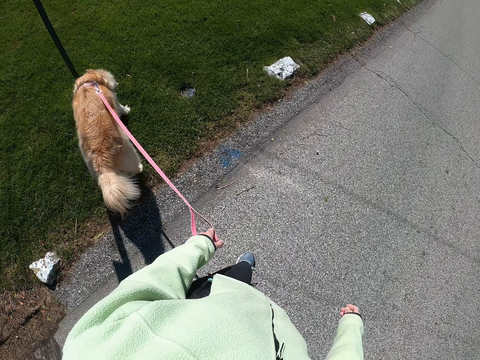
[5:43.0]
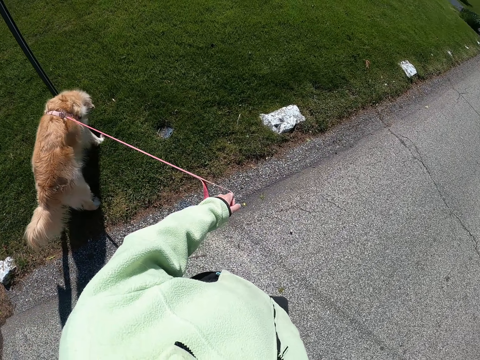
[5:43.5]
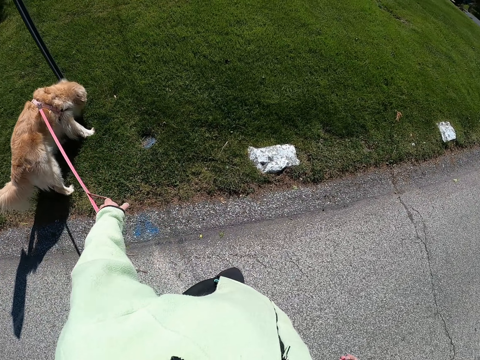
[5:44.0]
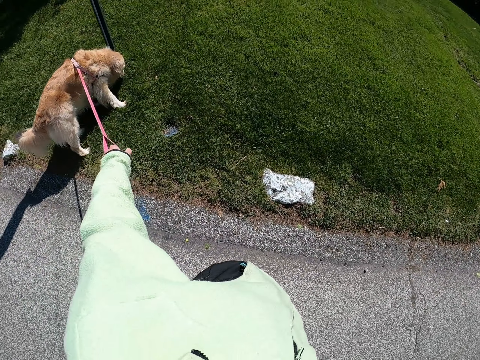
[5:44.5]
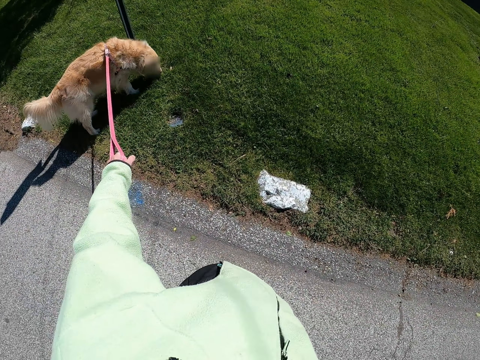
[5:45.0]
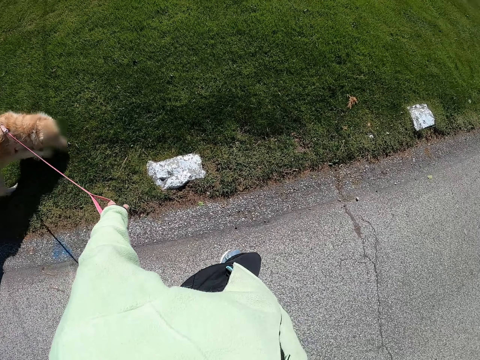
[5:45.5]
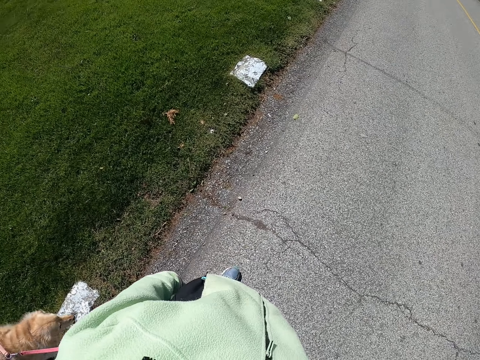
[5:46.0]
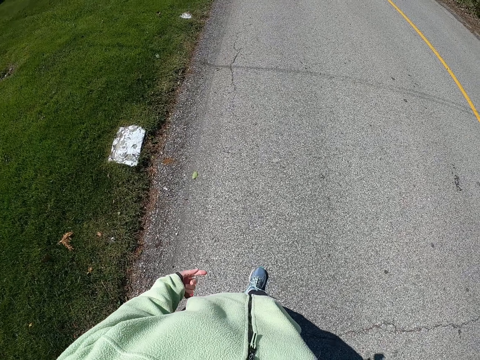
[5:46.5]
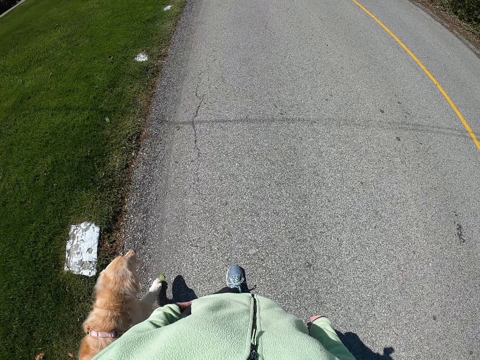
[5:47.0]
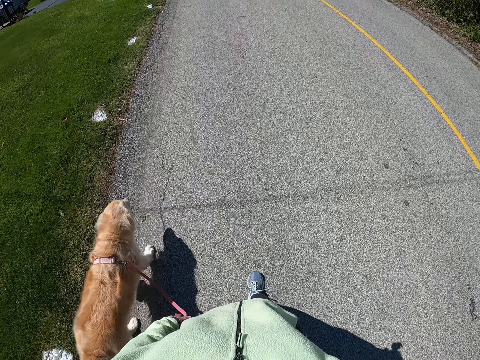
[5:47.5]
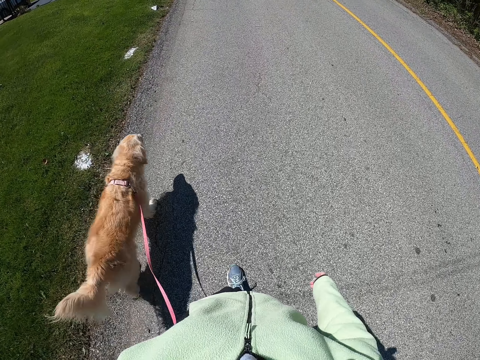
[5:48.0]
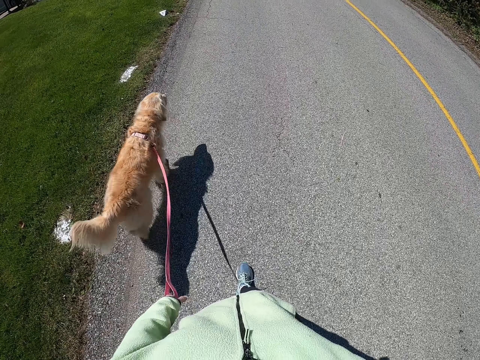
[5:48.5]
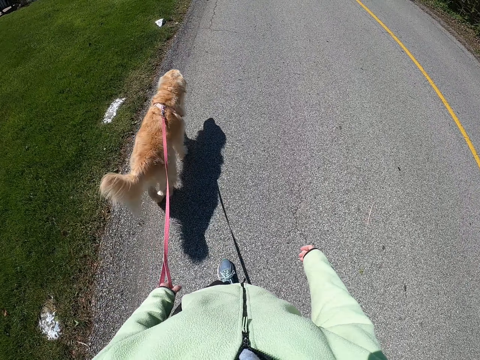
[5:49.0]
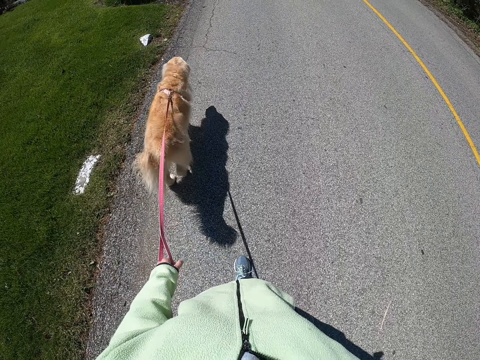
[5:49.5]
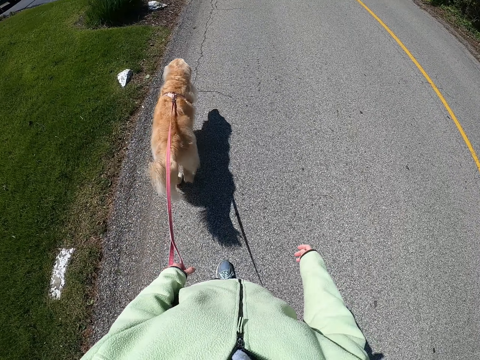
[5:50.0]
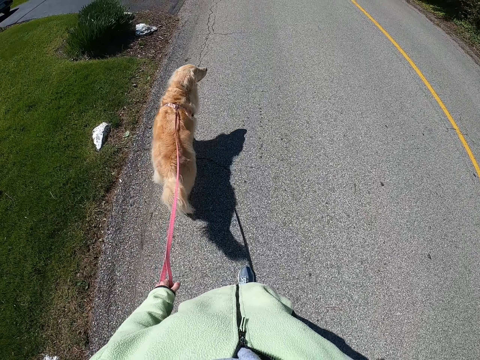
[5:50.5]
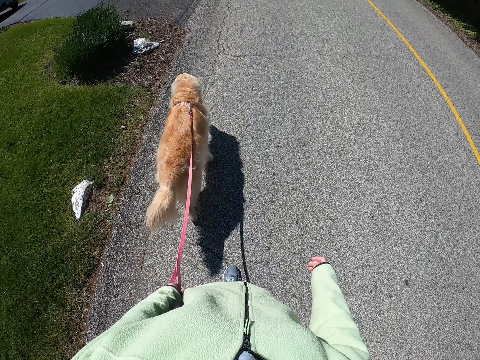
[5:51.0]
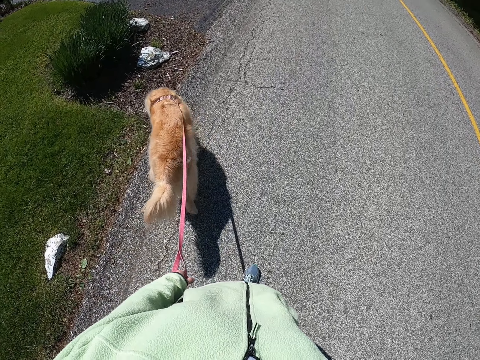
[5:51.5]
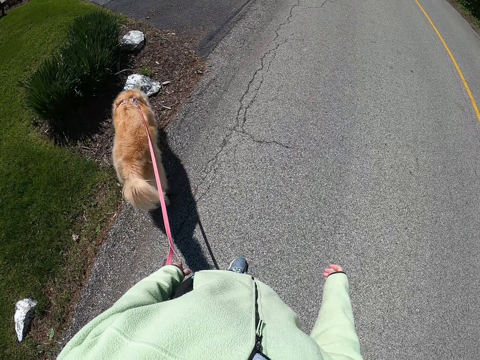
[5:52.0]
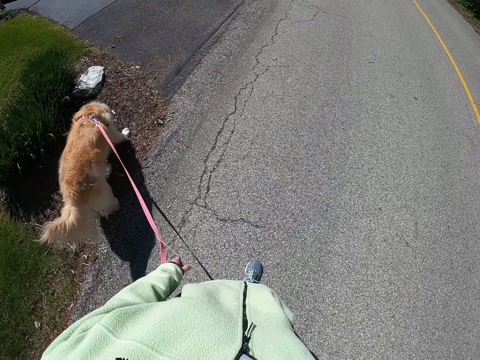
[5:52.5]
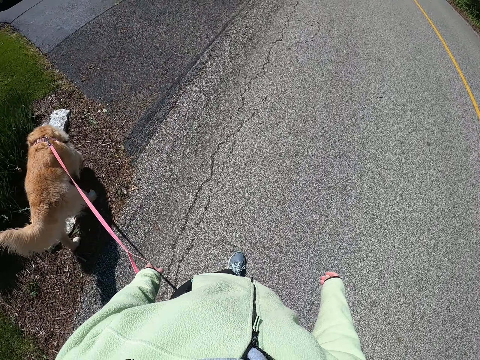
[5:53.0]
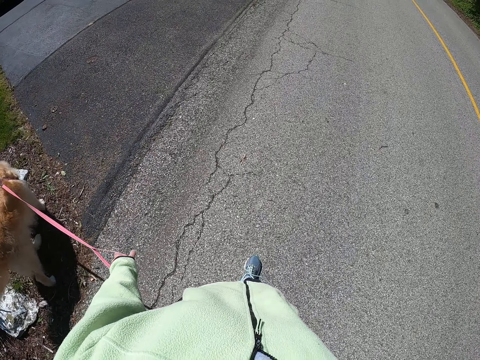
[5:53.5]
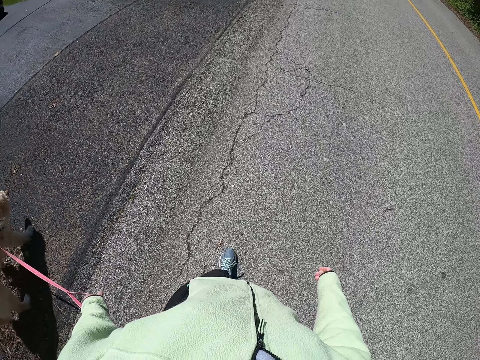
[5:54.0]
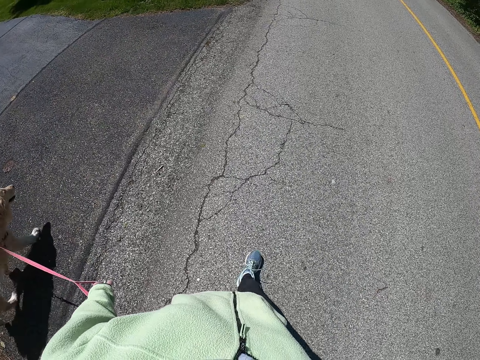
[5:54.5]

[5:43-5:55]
The camera wearer stares at the dog. She walks with her dog on the road.

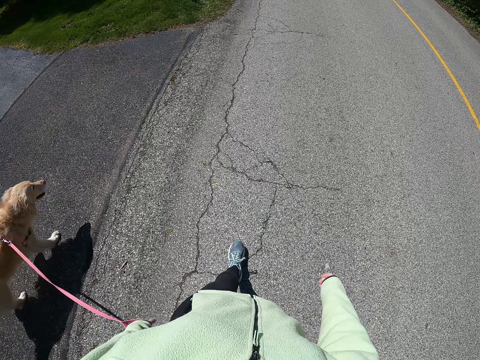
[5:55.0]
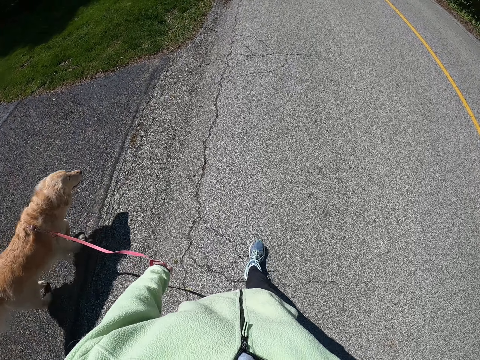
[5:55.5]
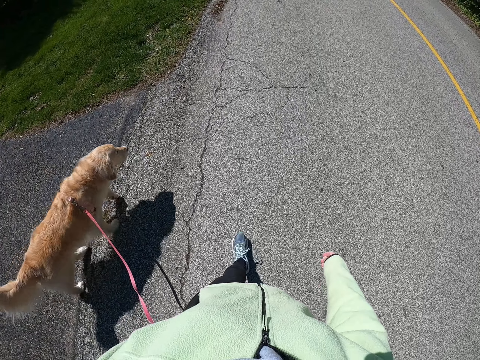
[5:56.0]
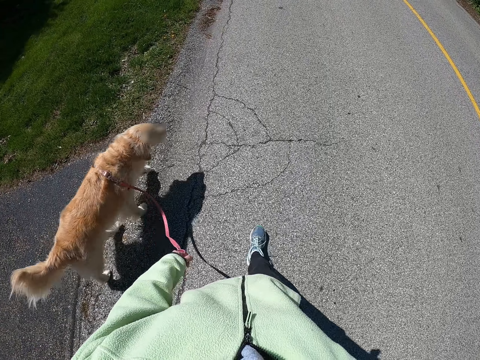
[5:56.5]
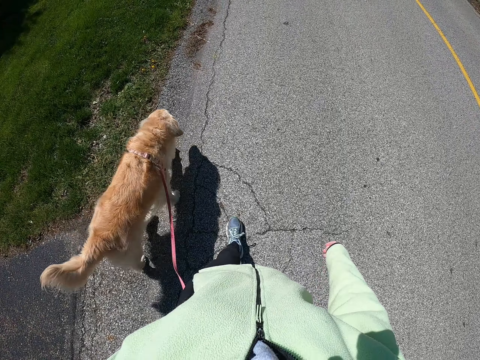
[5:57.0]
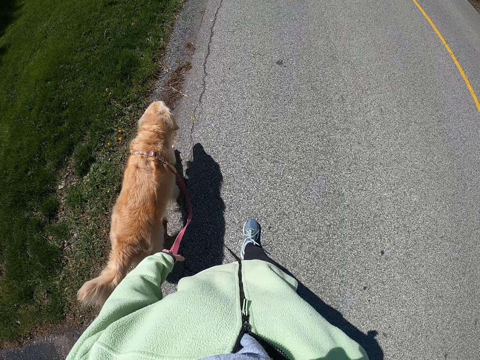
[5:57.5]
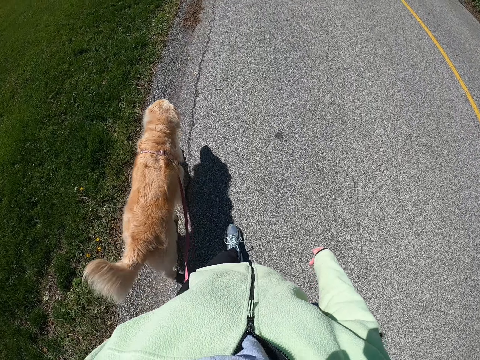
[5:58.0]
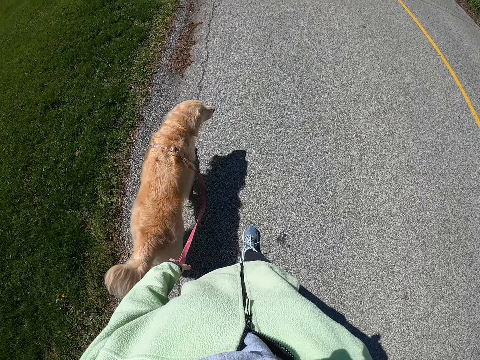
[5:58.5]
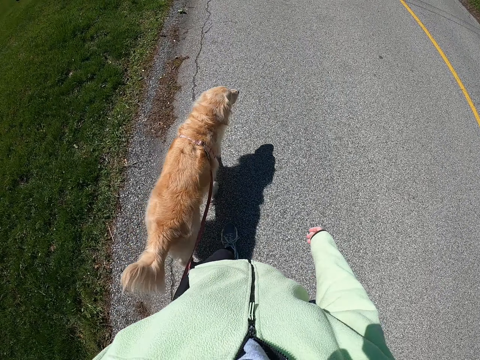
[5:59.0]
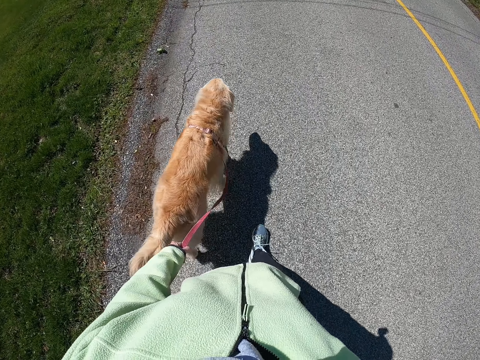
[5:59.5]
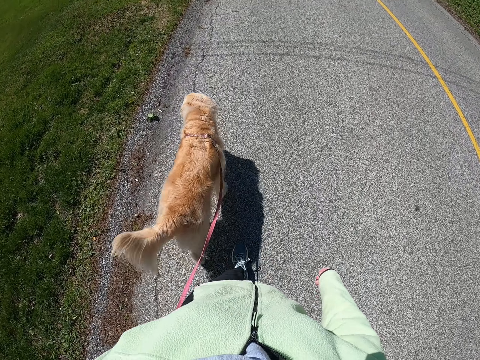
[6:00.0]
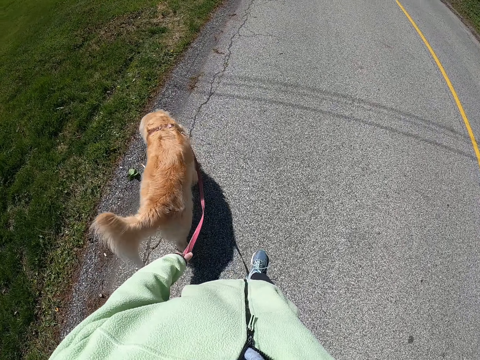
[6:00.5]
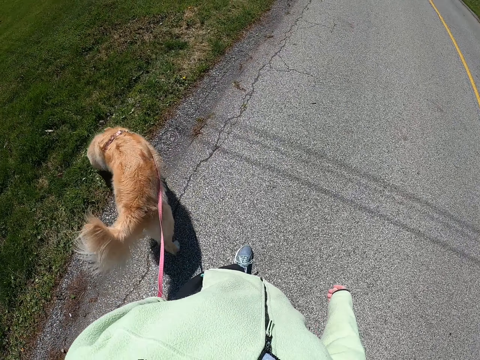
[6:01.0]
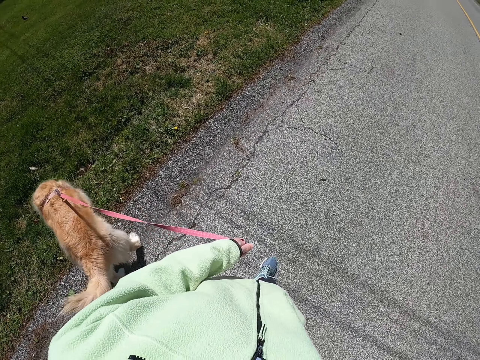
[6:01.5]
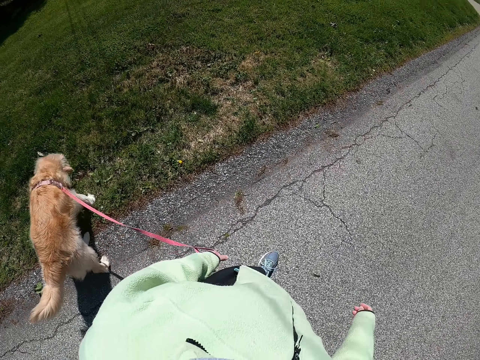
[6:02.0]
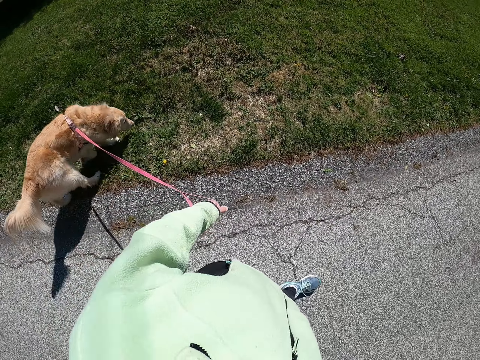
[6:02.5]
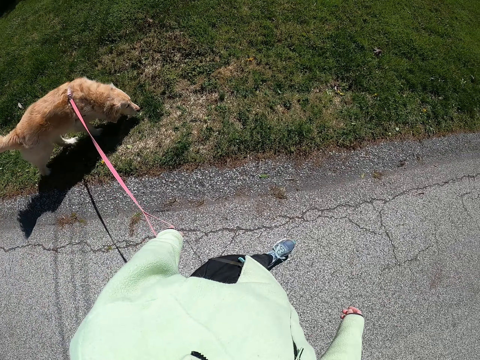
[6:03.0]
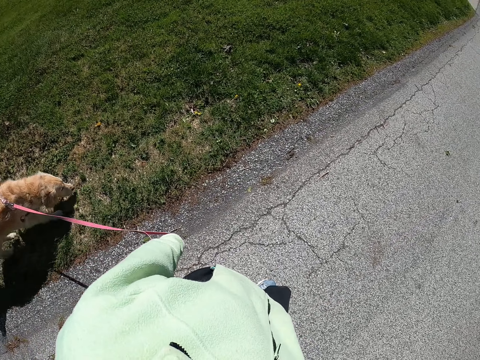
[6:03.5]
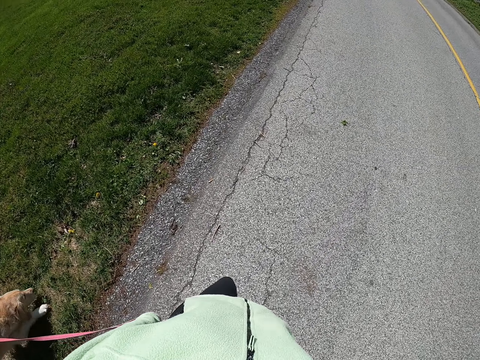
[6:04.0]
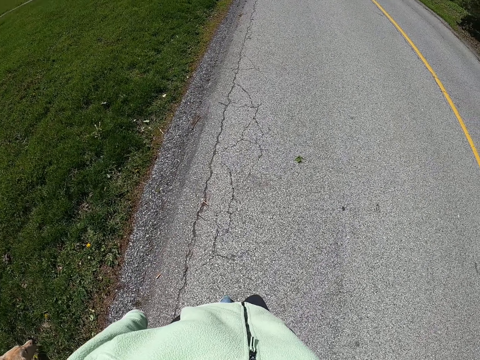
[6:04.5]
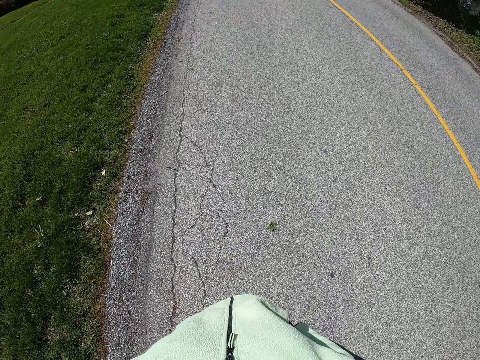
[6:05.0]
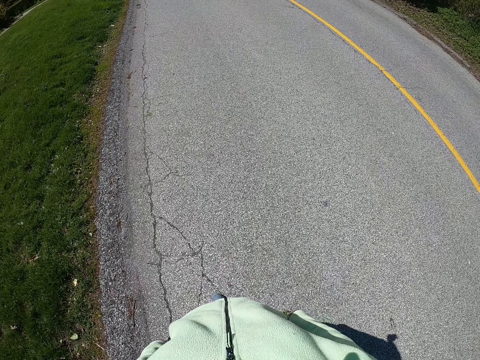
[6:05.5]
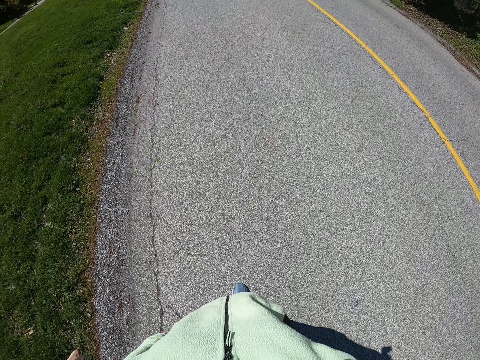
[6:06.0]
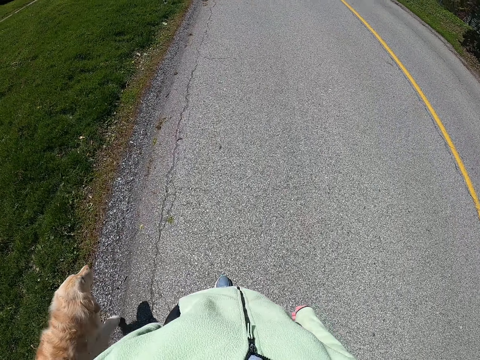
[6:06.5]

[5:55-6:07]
The camera wearer stares at the dog.

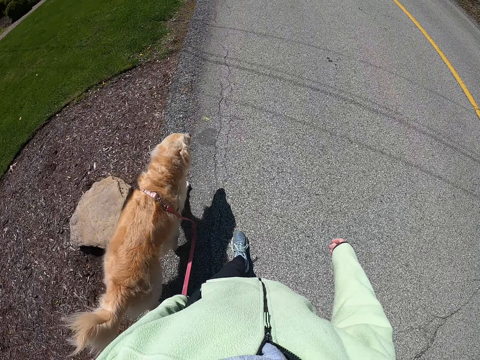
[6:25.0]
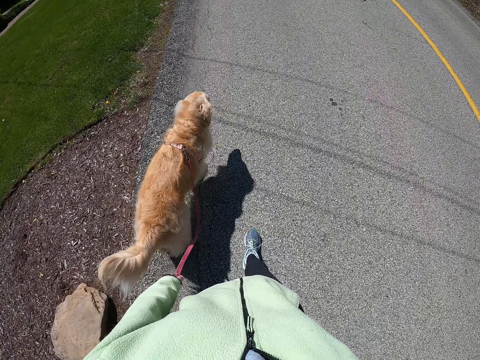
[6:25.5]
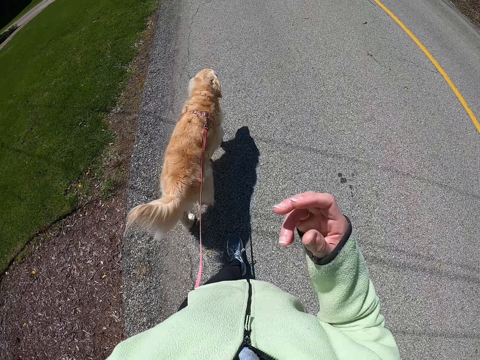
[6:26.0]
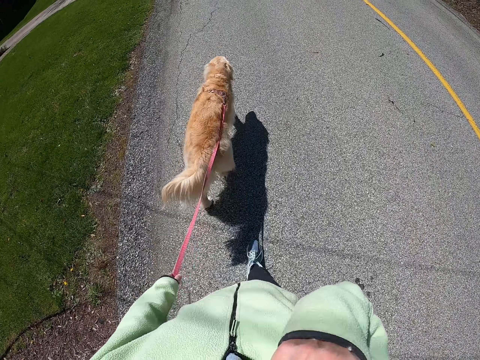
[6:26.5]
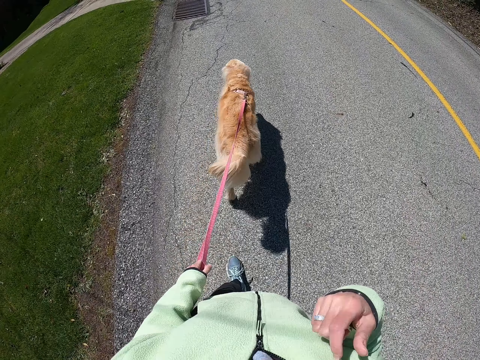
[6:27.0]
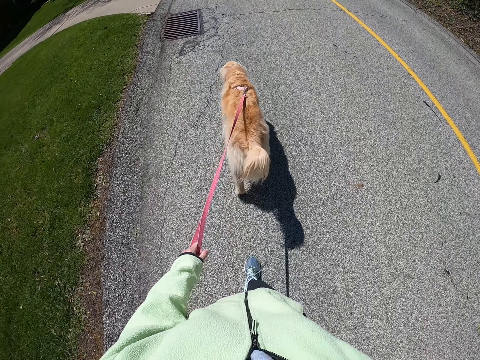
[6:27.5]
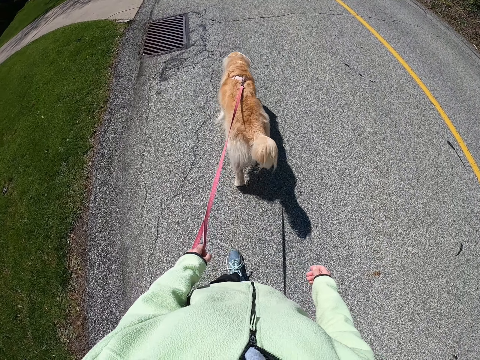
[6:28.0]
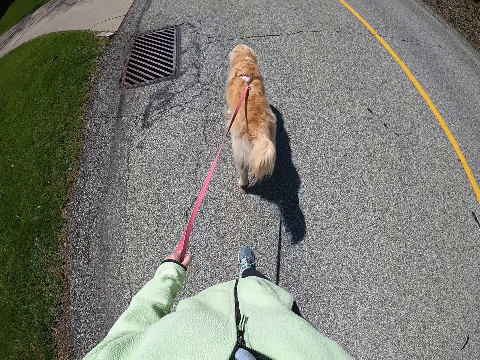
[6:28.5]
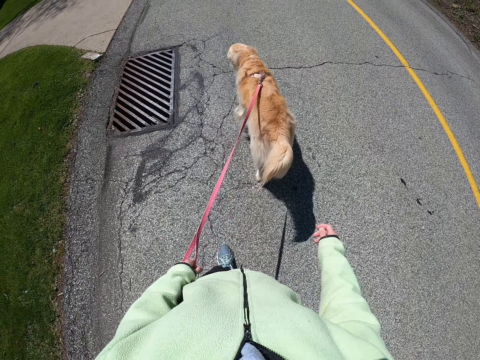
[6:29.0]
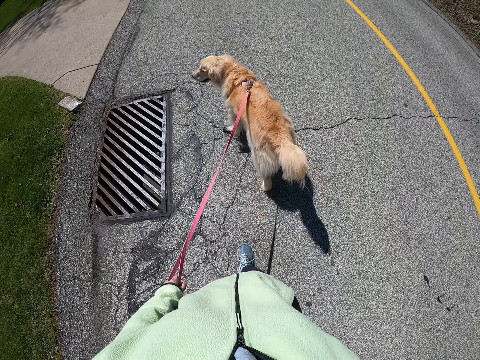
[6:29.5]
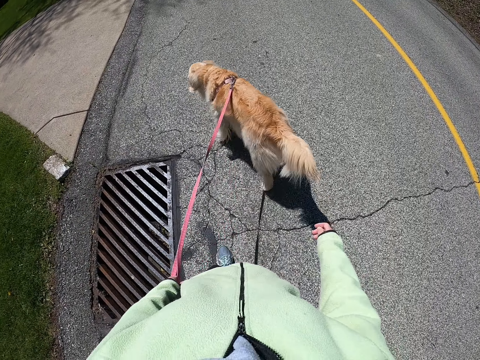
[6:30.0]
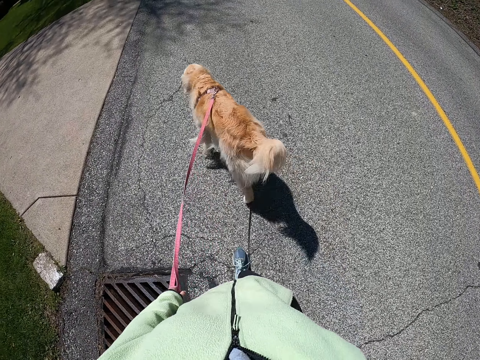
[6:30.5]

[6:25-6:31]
The camera wearer does something.
